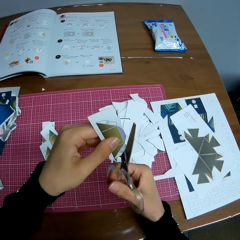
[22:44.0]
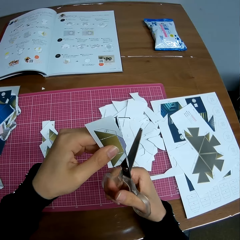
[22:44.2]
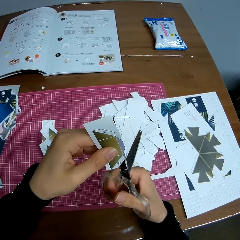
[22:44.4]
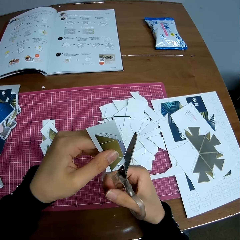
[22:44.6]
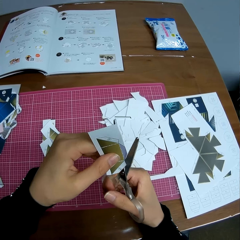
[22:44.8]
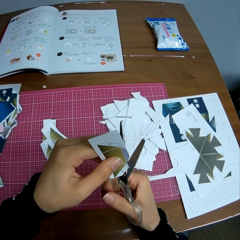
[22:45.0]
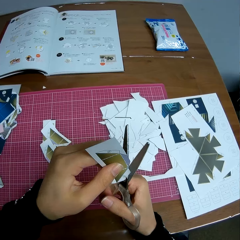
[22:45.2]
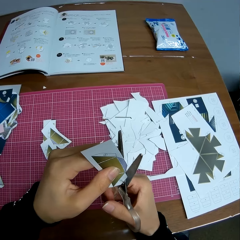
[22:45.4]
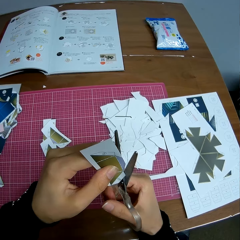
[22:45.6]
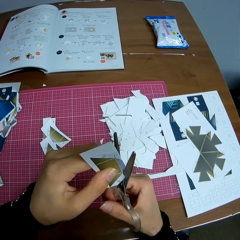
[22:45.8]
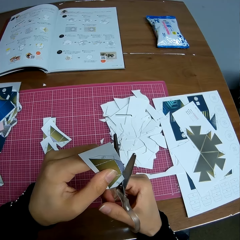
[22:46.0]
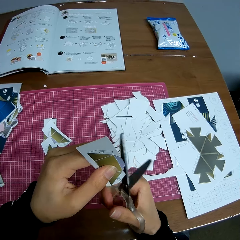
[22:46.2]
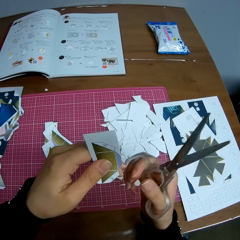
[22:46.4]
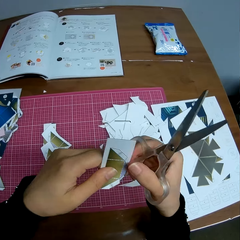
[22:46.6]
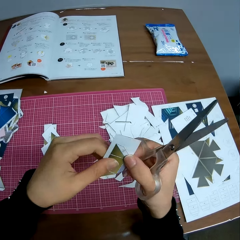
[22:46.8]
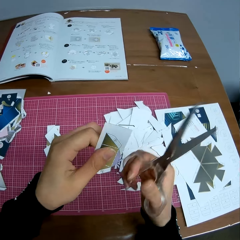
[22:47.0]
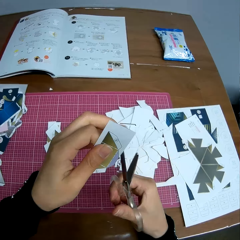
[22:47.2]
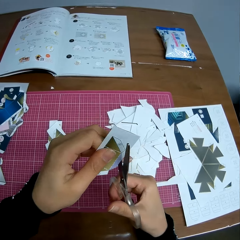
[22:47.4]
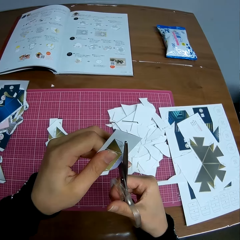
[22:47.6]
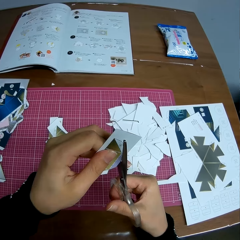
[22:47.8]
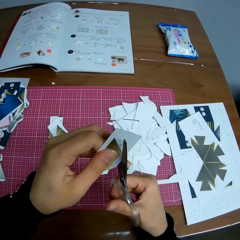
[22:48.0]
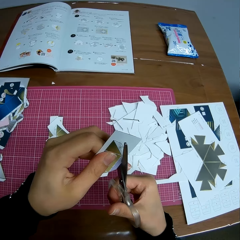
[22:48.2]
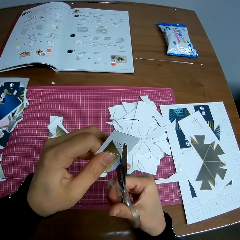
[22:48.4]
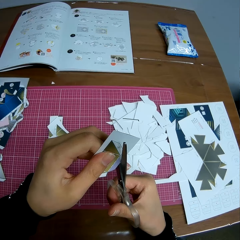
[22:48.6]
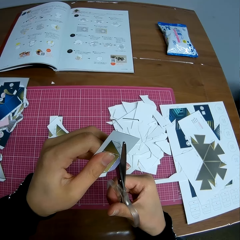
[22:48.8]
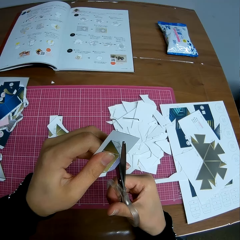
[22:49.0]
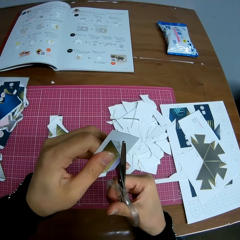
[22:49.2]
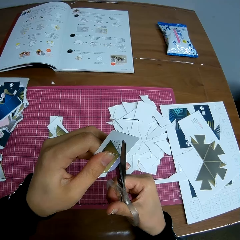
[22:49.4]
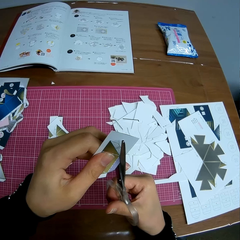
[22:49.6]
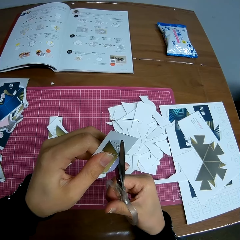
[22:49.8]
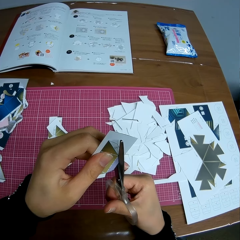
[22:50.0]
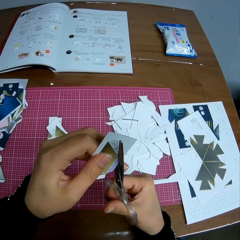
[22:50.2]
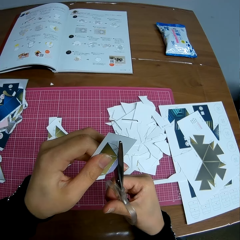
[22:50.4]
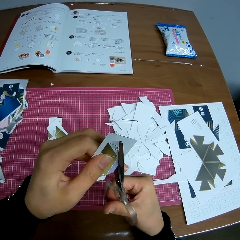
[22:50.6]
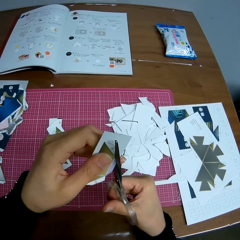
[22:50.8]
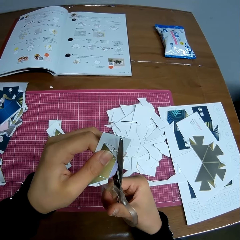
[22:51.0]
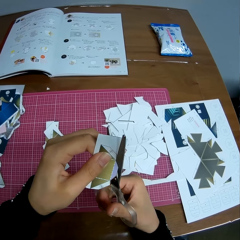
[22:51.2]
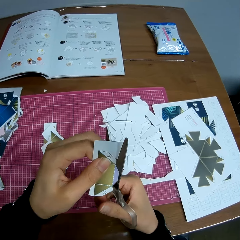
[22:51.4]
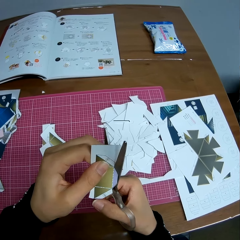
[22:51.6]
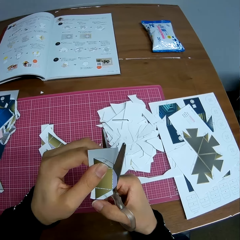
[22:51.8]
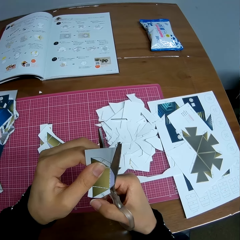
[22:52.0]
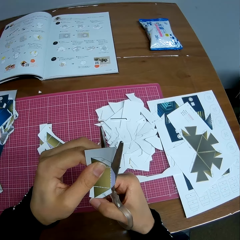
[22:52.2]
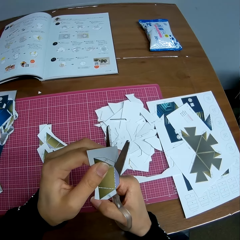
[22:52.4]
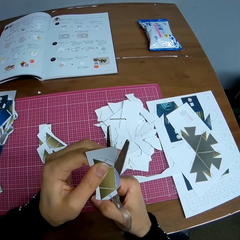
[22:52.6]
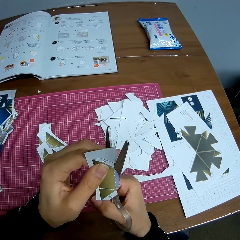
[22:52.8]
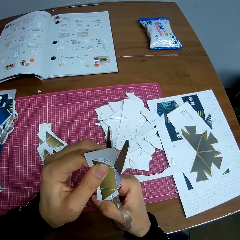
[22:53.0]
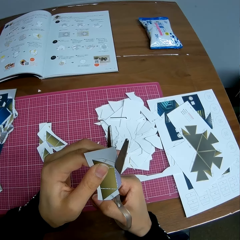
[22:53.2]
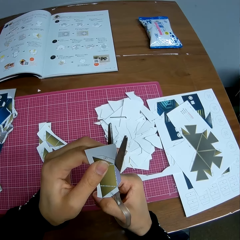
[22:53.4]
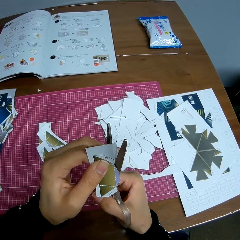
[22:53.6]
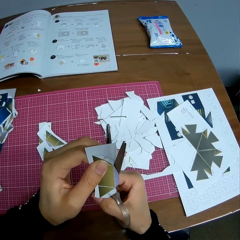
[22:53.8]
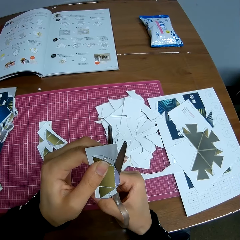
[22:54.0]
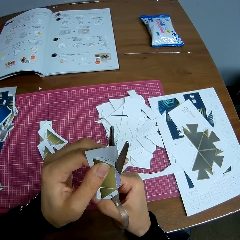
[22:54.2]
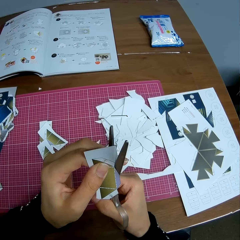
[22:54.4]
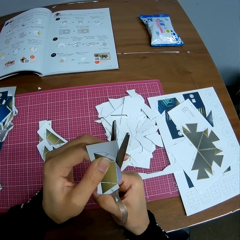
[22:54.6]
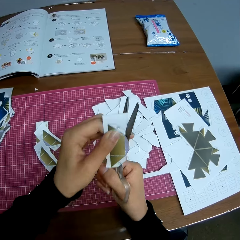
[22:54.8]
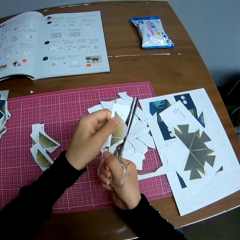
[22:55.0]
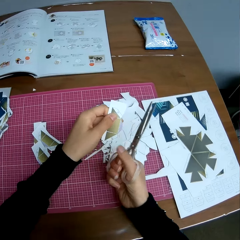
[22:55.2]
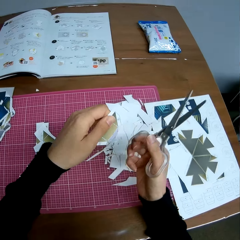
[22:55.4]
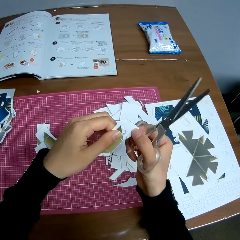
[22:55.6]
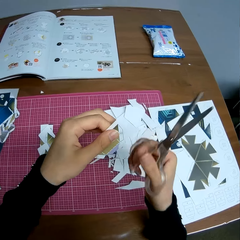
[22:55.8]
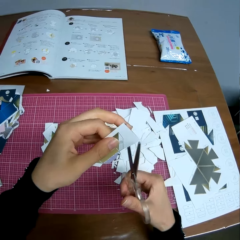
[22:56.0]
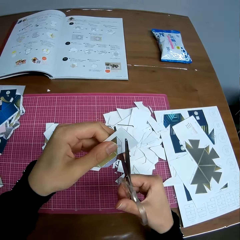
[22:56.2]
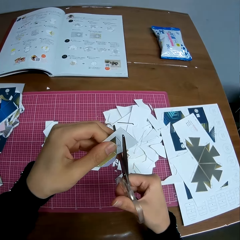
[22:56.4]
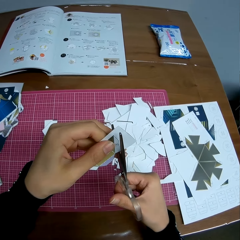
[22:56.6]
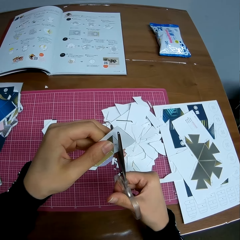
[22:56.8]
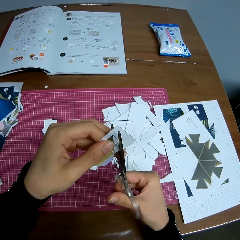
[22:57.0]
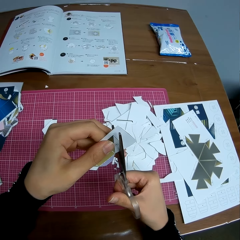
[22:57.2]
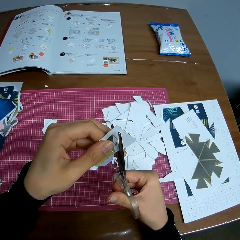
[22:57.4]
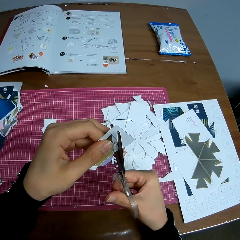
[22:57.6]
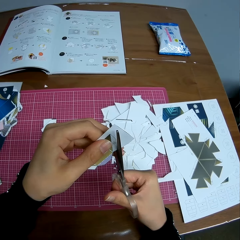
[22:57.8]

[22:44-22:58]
The camera wearer adjusts the paper craft or piece of paper with her hands. She cuts the paper craft with the scissors. She drops the cut piece of paper on a cutting board. She adjusts the paper craft with her hands. She cuts the piece of paper.

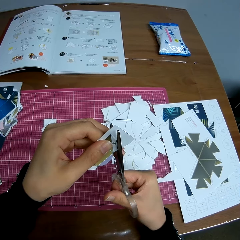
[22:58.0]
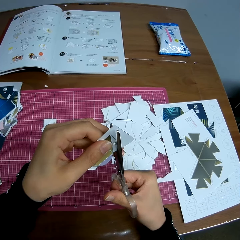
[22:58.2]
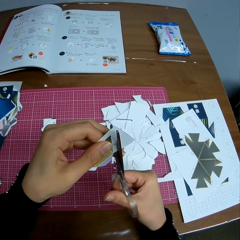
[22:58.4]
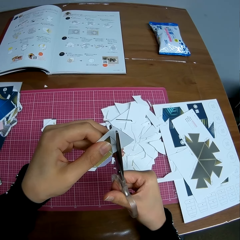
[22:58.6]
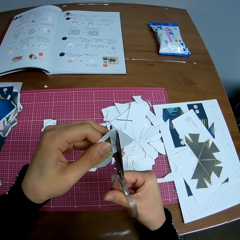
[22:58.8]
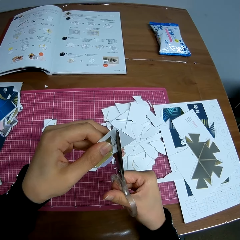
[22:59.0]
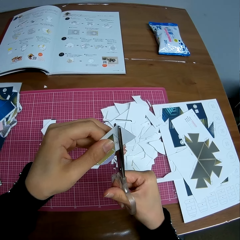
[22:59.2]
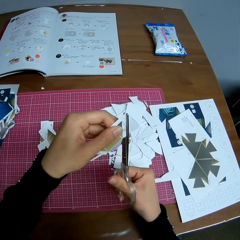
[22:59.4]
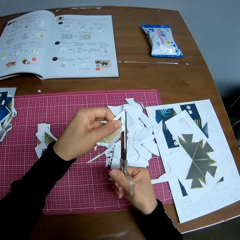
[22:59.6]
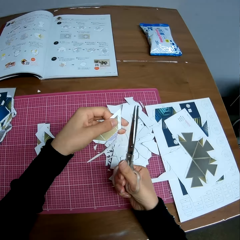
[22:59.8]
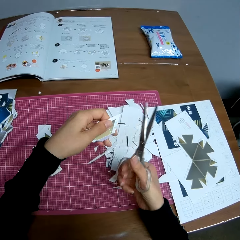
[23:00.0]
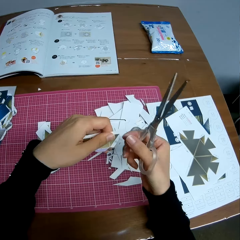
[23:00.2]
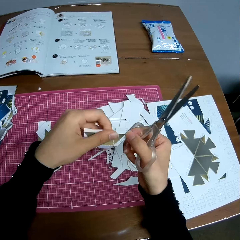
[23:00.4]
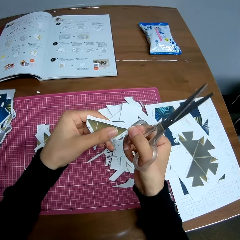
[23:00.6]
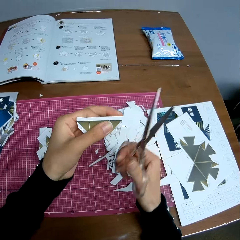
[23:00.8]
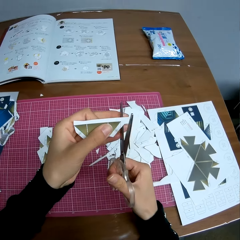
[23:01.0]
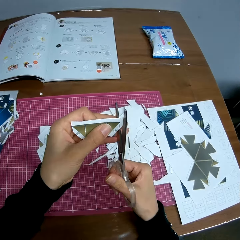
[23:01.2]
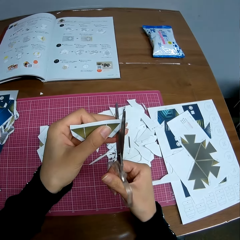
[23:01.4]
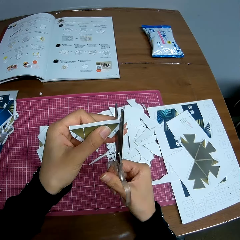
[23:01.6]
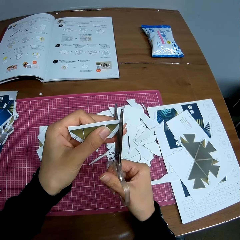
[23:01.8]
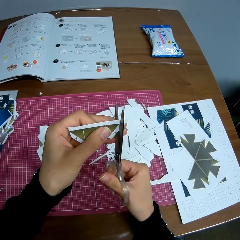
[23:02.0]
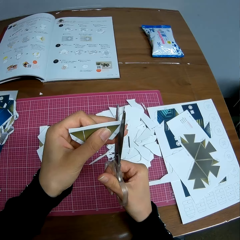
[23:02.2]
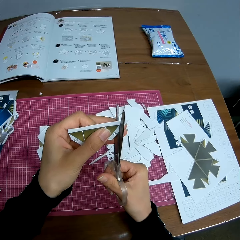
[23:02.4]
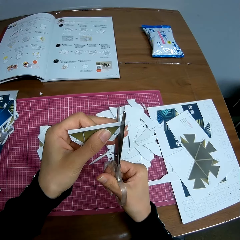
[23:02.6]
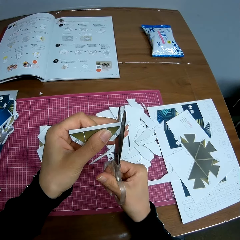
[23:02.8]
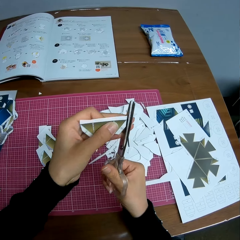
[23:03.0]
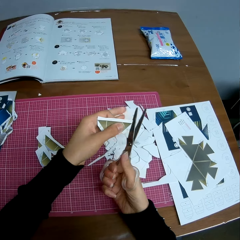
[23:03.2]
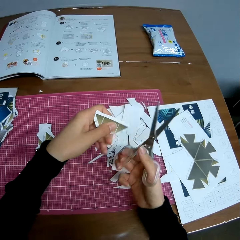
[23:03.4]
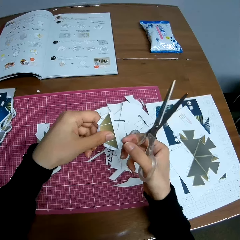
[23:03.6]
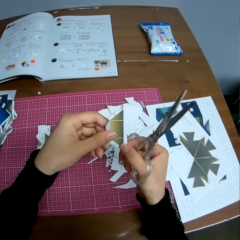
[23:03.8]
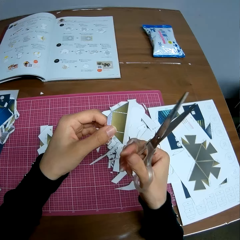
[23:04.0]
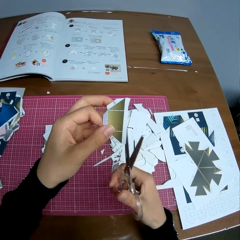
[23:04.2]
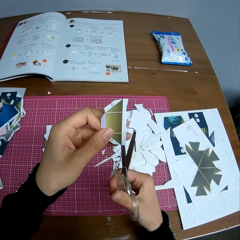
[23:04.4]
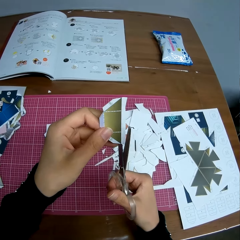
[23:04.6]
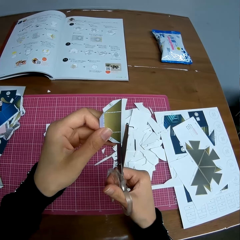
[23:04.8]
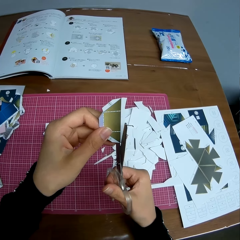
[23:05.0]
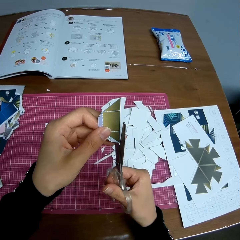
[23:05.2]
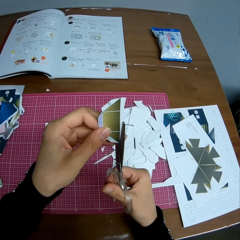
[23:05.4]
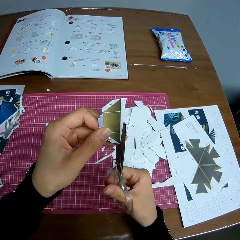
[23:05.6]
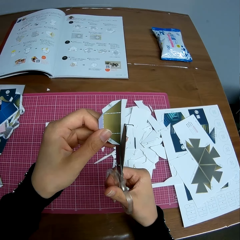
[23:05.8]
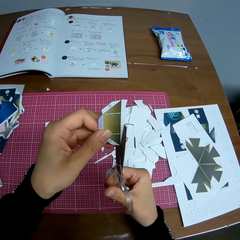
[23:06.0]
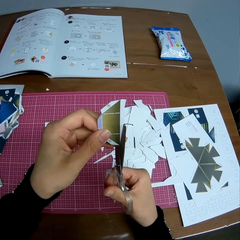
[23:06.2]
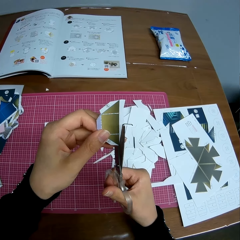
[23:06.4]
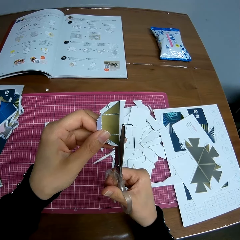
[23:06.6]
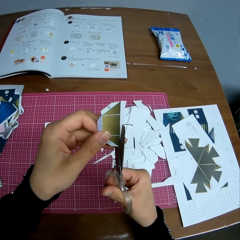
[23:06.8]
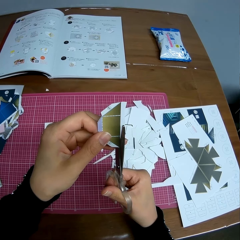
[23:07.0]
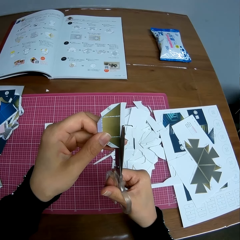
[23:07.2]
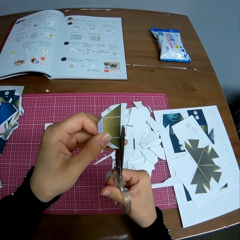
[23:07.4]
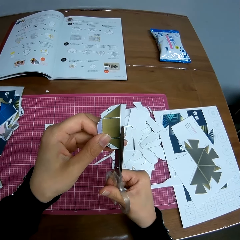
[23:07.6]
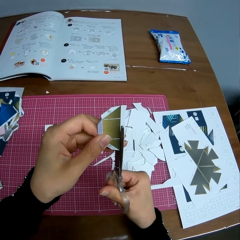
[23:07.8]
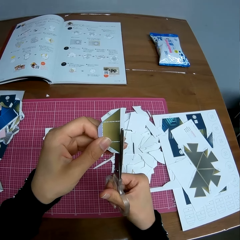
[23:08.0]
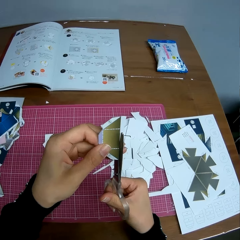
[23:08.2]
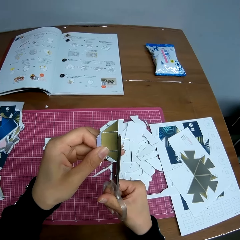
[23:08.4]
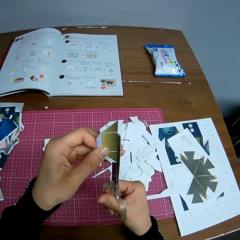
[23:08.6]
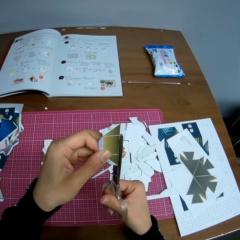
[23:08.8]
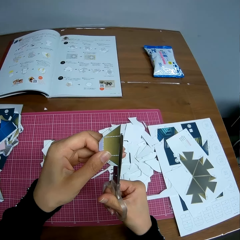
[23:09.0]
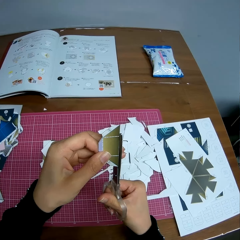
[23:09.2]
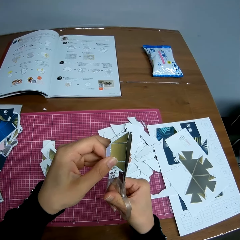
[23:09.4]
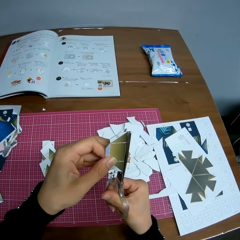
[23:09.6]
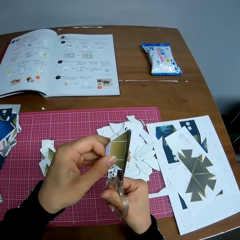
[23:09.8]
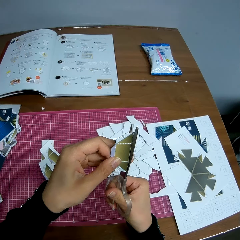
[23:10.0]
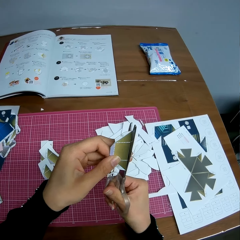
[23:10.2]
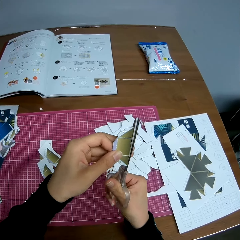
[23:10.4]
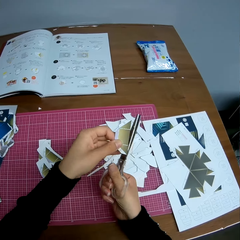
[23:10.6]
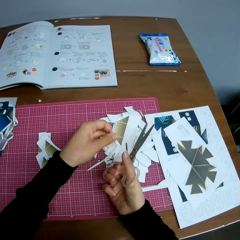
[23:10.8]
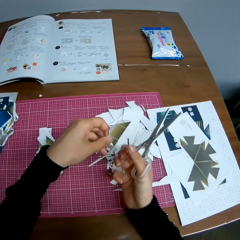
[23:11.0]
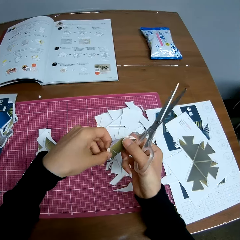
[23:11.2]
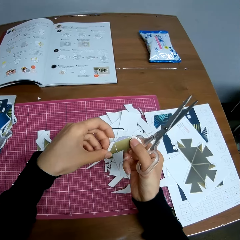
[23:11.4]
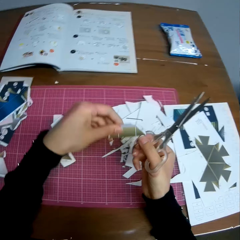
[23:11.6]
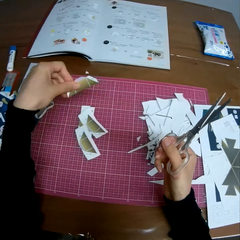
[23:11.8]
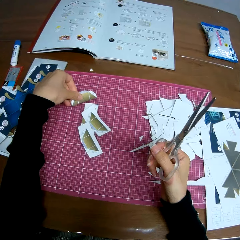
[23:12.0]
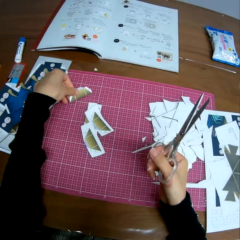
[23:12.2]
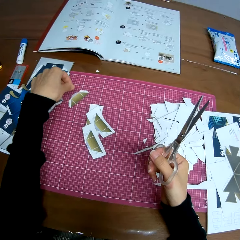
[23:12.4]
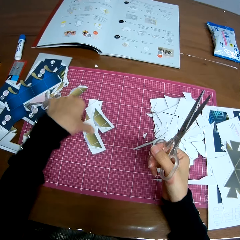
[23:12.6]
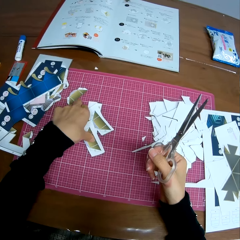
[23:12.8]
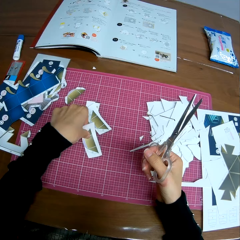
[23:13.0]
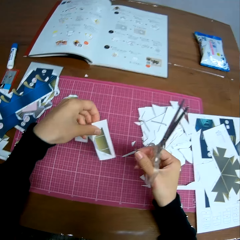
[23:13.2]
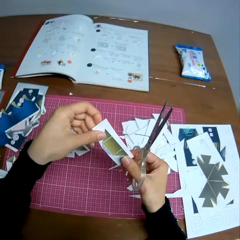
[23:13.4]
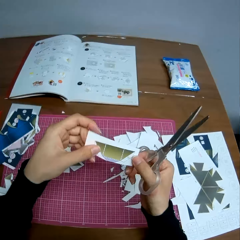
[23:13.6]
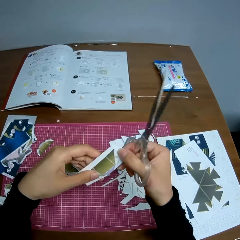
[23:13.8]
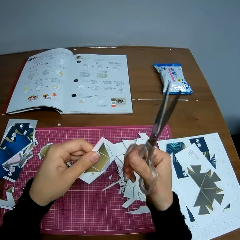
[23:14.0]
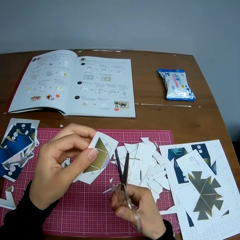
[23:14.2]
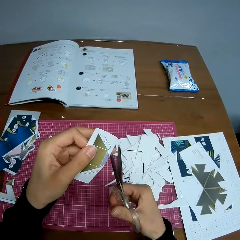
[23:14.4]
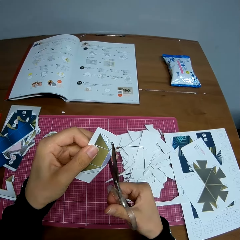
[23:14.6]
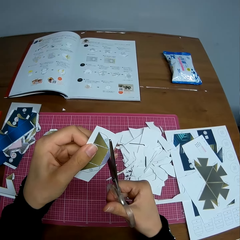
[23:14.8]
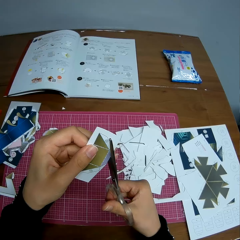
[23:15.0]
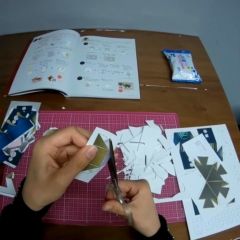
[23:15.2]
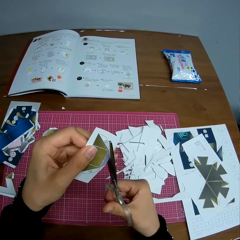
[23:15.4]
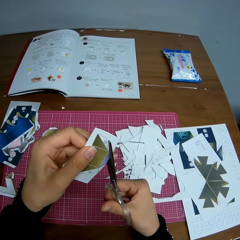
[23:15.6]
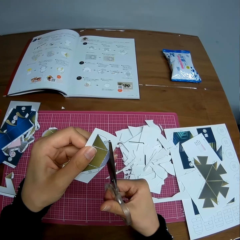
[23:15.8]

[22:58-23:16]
The camera wearer drops a cut piece of paper on a cutting board. She adjusts the paper craft or piece of paper with her hands. She cuts the paper craft with the scissors. She drops the cut piece of paper on the cutting board. She adjusts the paper craft with her hands. She cuts the paper craft with the scissors. She drops the cut piece of paper on the cutting board. She adjusts the paper craft with her hands. She drops the cut paper craft on the cutting mat on the table. She picks up another paper craft from the cutting mat on the table. She adjusts the paper craft with her hands. She tries to cut the paper craft with the scissors.
